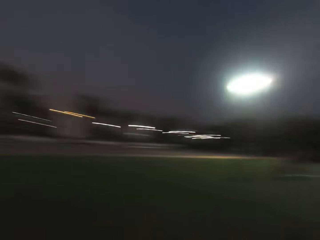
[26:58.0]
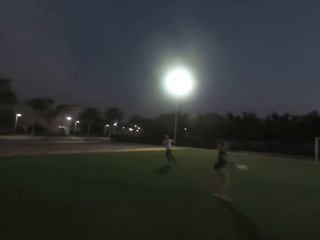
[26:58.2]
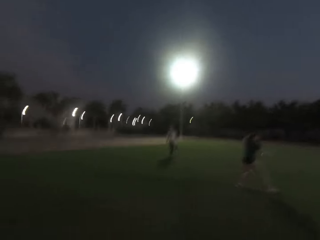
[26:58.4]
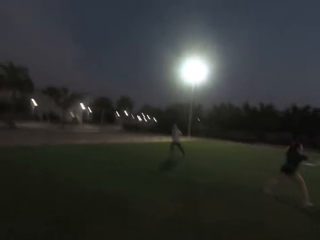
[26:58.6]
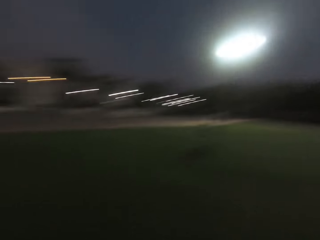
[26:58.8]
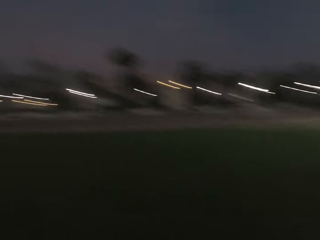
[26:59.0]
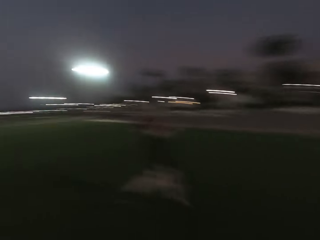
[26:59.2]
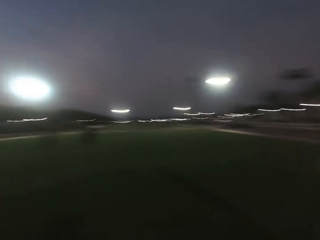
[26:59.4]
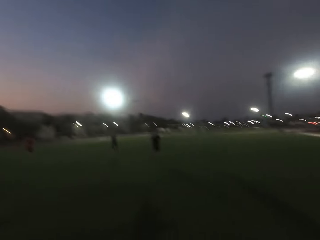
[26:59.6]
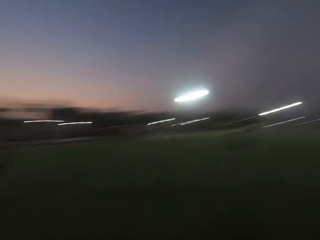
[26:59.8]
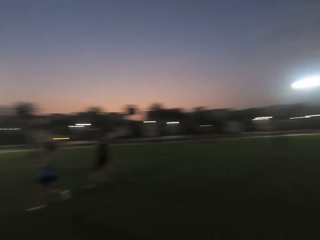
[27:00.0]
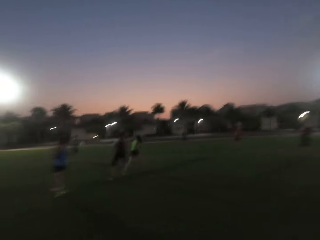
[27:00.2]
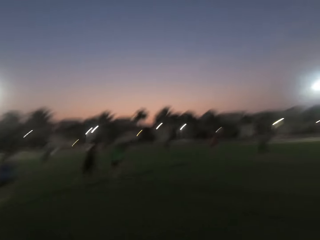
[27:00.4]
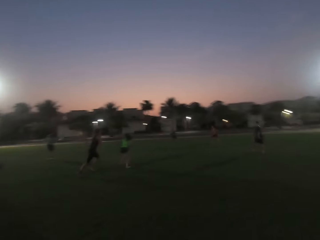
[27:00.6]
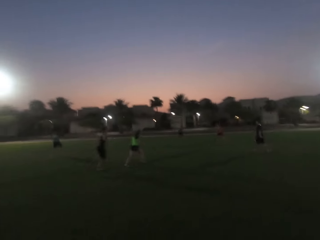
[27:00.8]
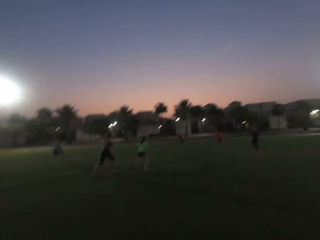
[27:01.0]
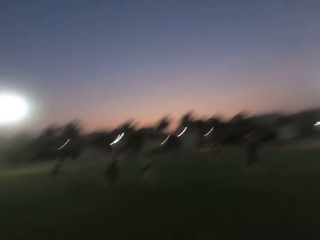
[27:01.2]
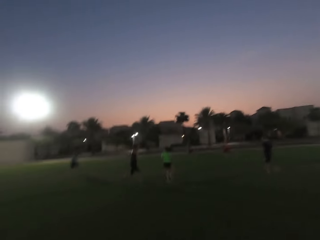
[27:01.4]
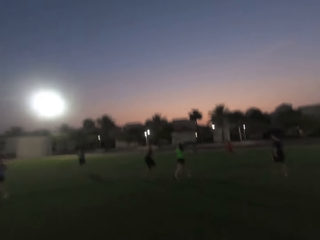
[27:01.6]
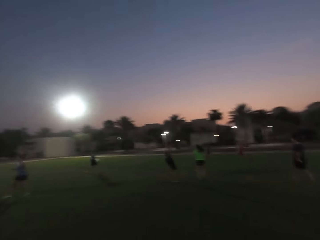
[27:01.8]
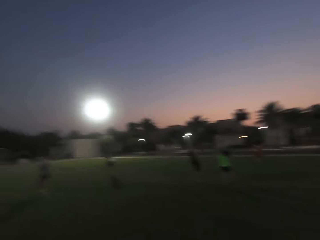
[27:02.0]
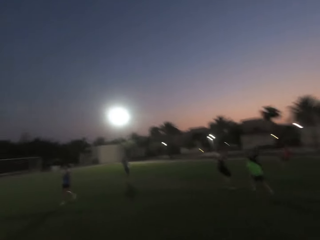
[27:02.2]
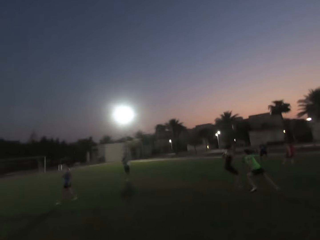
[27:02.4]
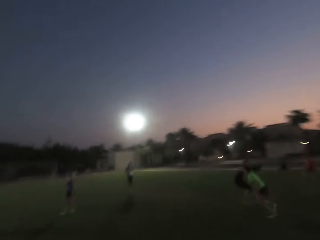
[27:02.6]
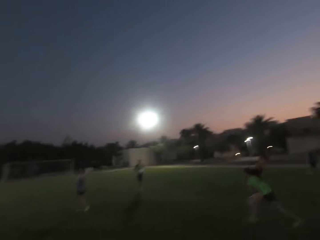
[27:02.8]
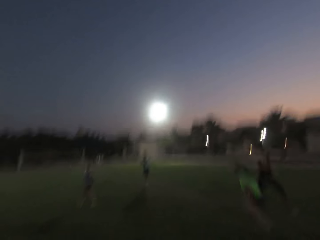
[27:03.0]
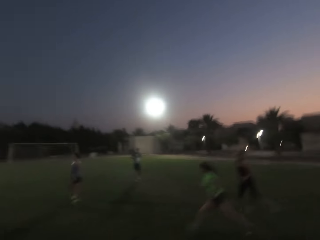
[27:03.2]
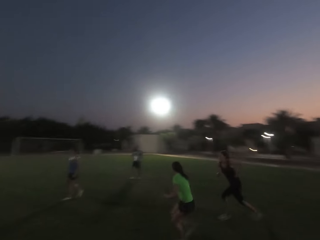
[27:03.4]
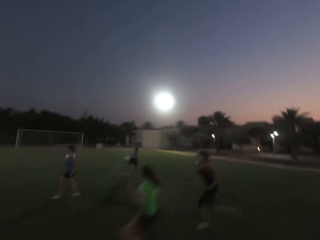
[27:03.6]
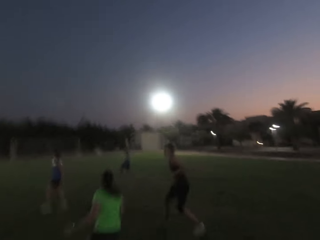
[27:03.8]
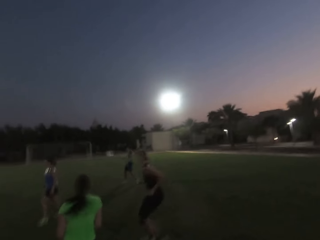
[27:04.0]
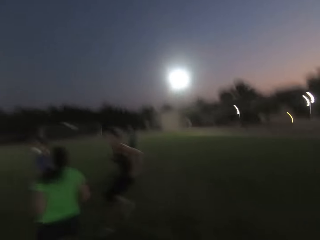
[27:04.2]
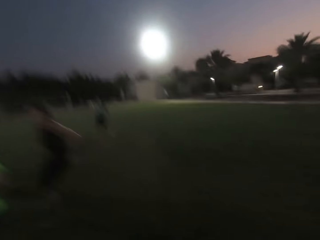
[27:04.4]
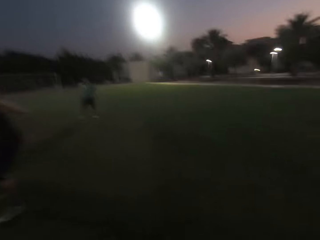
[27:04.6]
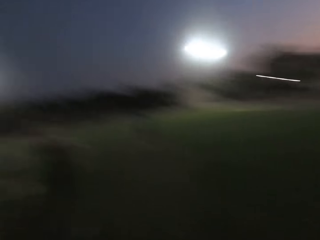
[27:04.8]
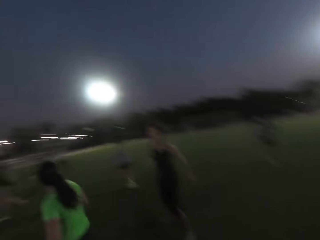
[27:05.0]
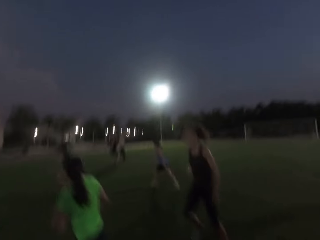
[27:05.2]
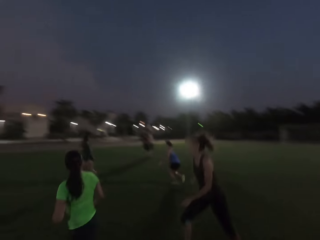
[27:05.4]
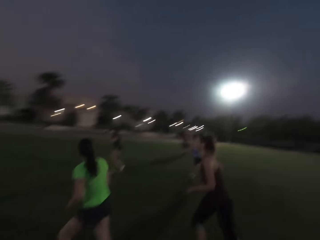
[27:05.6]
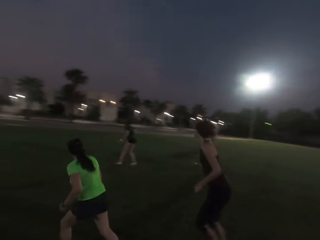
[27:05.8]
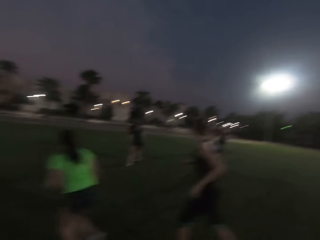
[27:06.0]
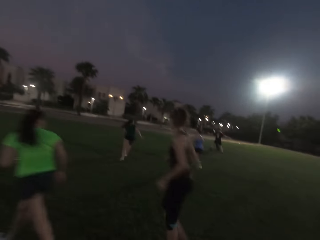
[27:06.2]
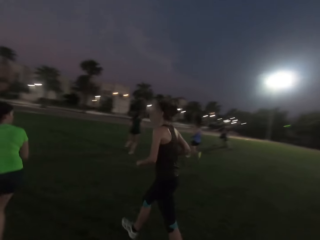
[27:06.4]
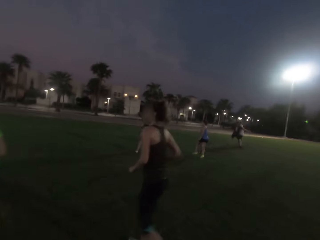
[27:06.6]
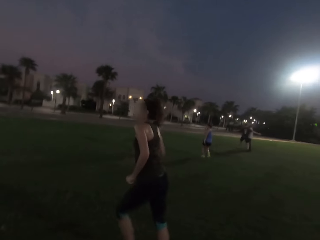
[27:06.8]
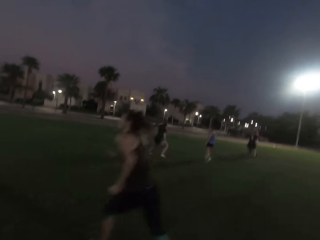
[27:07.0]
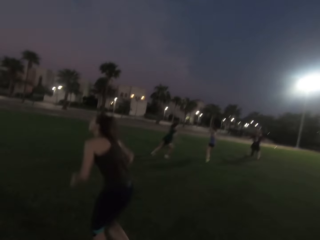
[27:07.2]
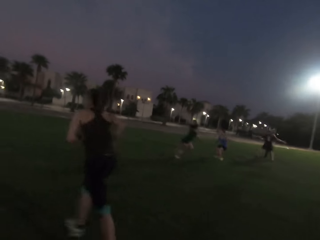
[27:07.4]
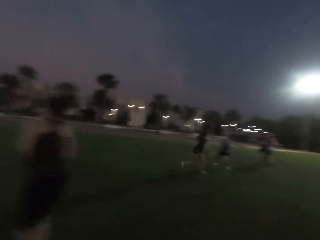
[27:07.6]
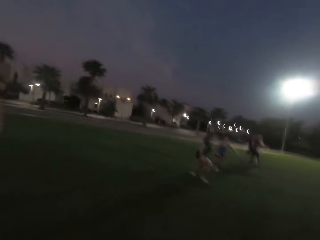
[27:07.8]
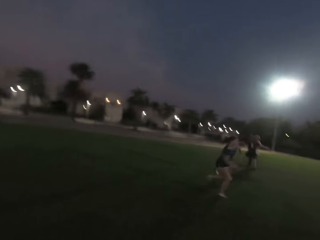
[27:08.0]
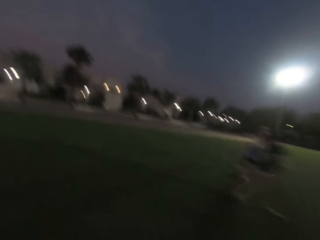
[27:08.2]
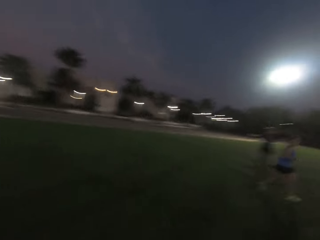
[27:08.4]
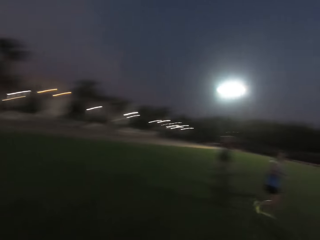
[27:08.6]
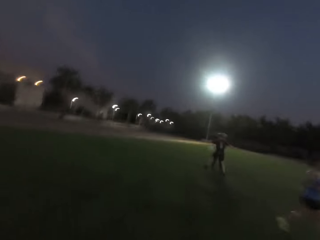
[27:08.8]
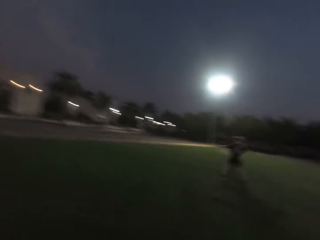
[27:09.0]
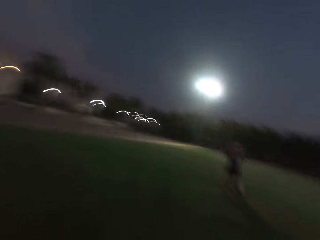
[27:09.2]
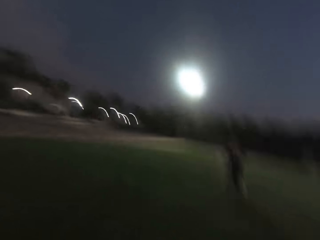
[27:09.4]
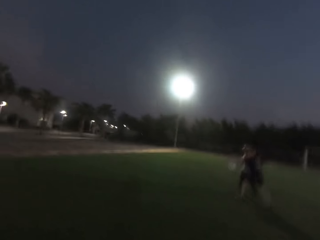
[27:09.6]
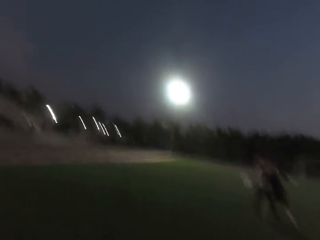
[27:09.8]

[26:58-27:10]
The camera wearer turns around. They run forward.

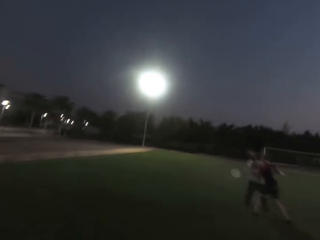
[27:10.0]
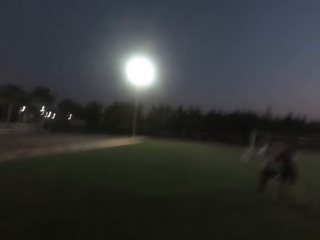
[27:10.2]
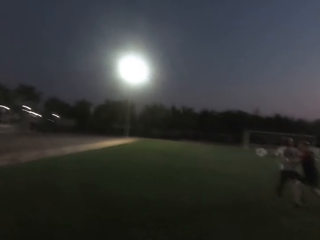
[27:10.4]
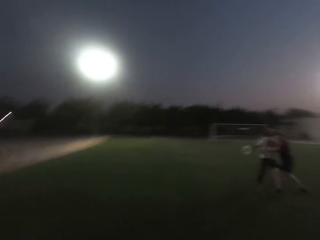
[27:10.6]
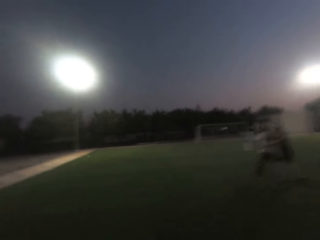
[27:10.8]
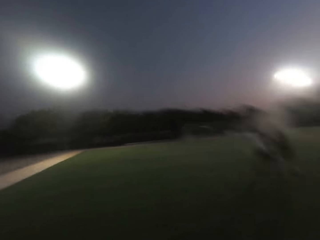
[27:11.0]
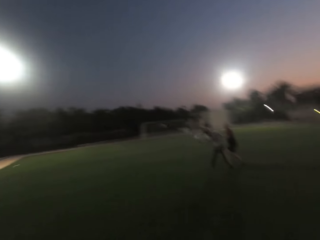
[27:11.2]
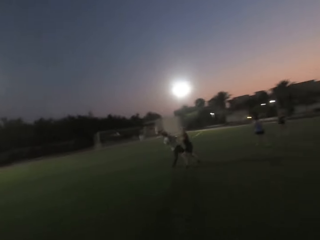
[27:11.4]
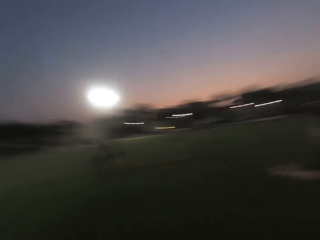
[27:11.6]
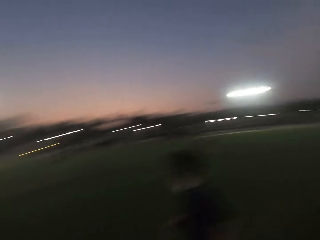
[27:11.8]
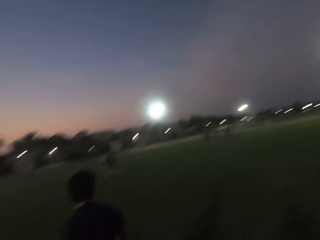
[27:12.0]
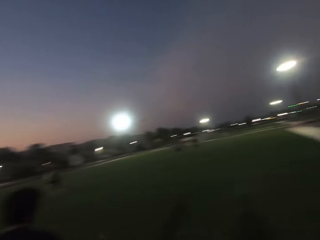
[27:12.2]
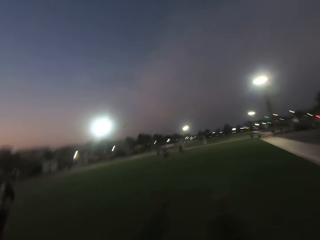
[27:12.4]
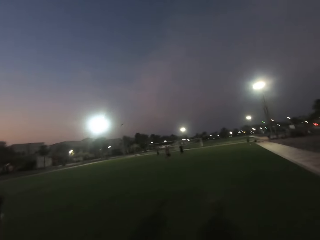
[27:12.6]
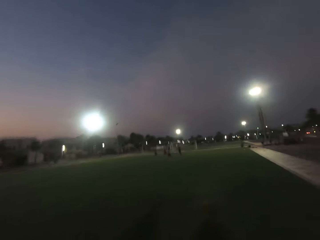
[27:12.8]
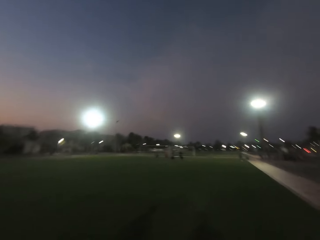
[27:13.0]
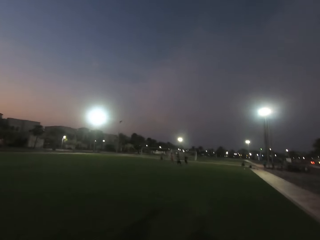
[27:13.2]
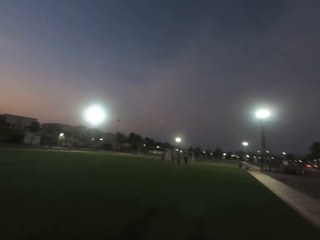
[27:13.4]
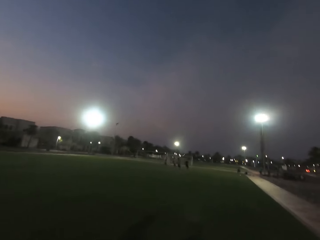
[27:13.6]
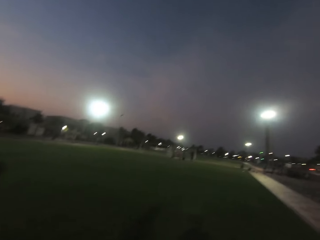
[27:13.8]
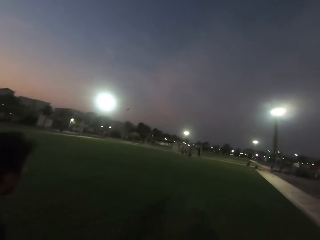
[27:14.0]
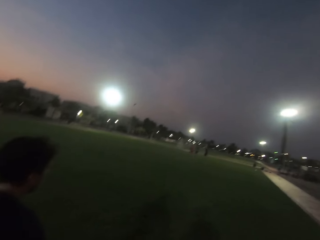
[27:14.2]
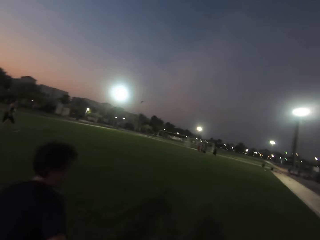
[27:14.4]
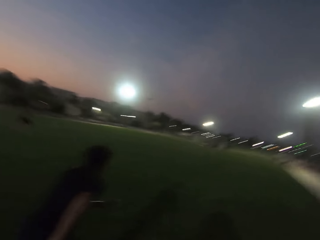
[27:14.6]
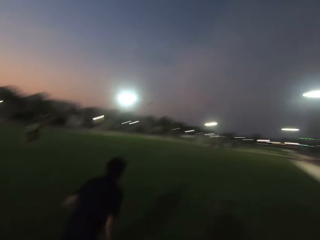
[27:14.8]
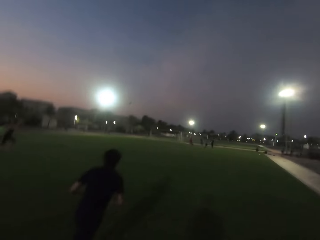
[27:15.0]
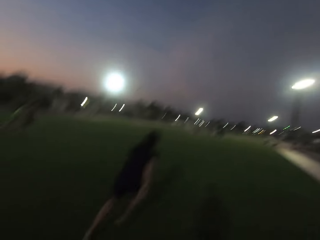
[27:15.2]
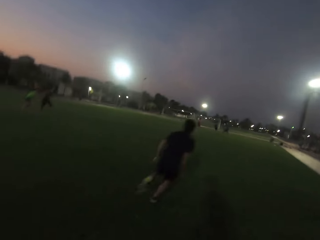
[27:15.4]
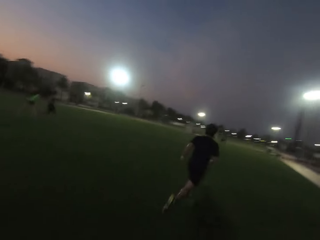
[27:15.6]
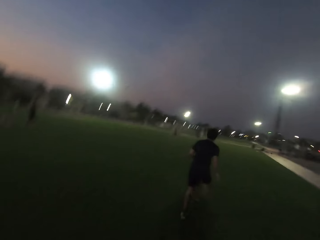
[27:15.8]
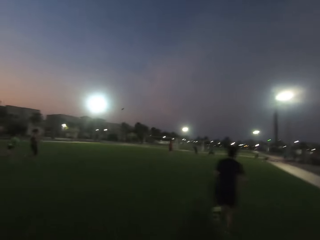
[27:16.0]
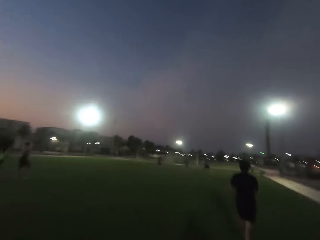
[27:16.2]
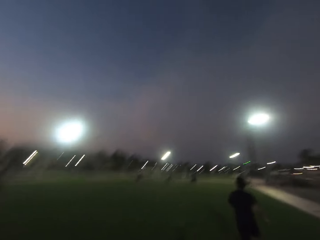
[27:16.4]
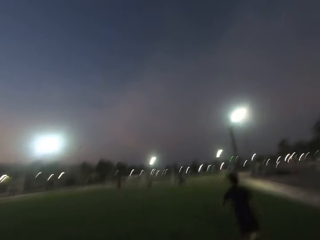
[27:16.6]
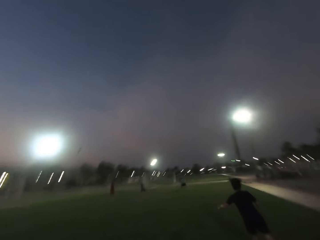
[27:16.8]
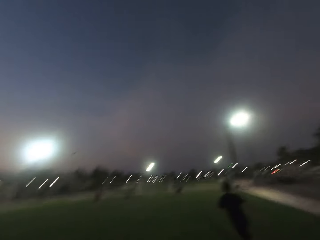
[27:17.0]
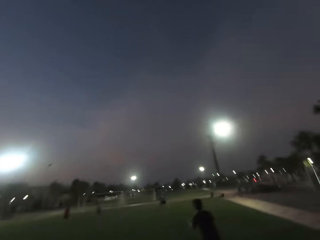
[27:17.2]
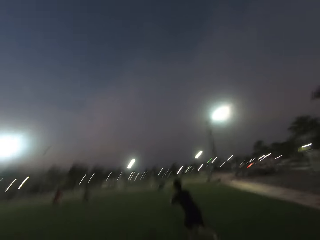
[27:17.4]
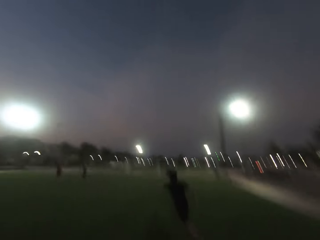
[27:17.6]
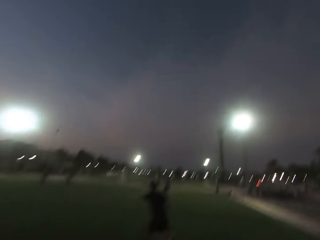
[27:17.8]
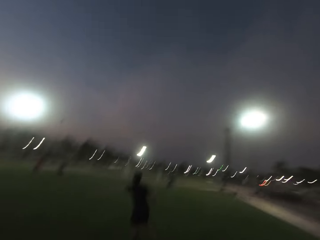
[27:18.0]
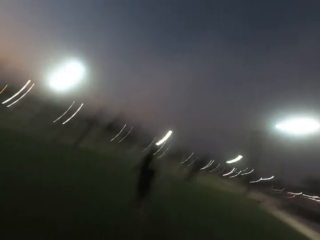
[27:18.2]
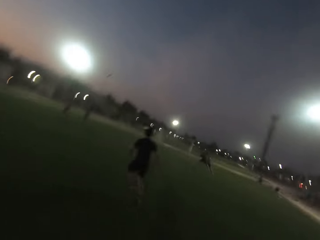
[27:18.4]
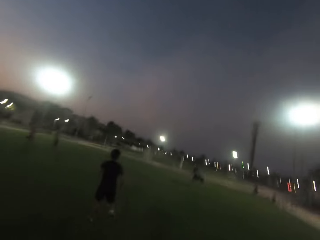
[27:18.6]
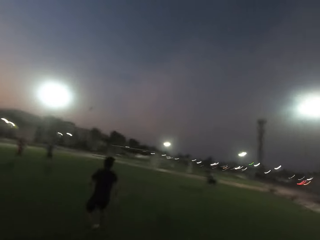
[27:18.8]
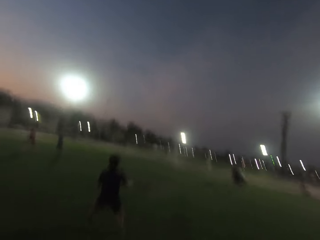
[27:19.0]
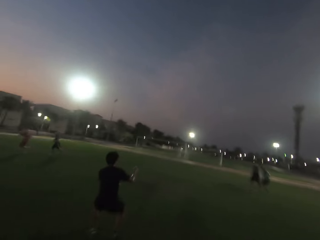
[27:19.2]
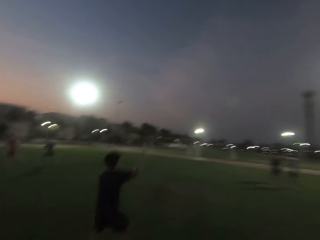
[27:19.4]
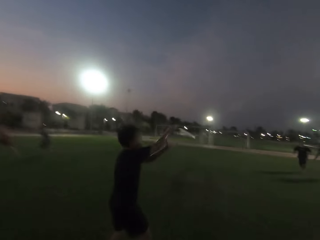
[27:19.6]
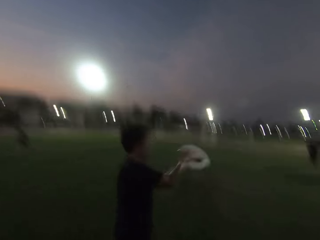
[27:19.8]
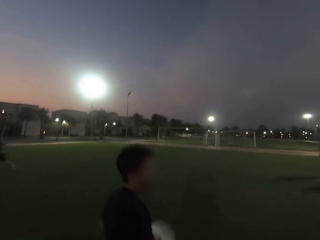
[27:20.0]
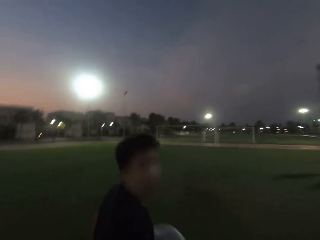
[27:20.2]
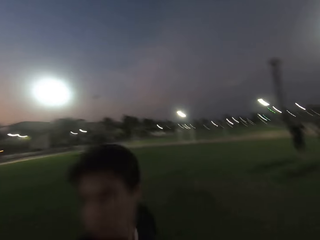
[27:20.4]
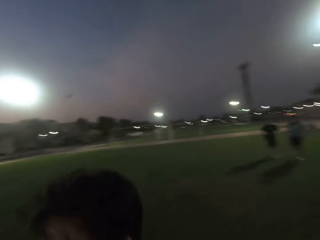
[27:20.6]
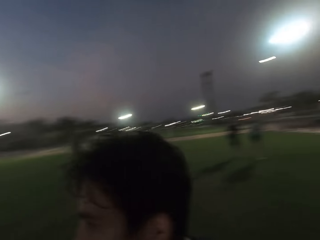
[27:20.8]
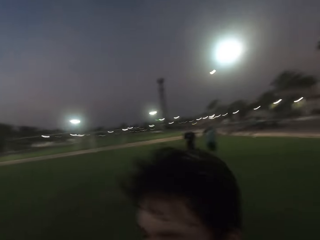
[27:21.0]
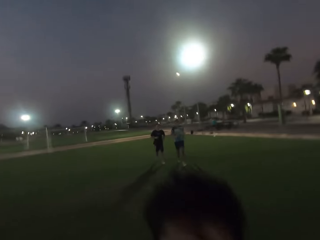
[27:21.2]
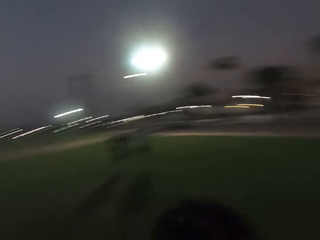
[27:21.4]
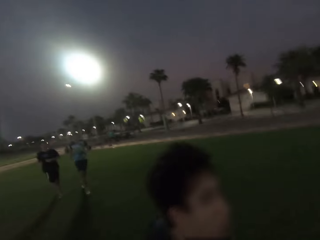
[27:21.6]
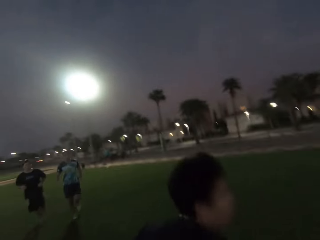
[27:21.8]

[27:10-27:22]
The camera wearer turns back. A man runs. The camera wearer runs forward. The man catches a frisbee.
